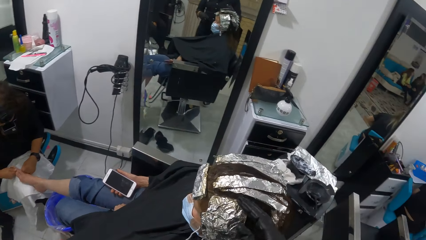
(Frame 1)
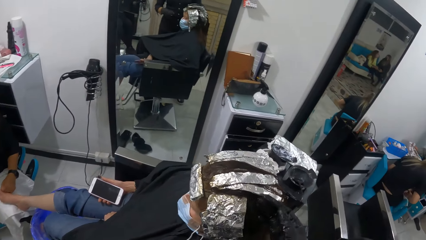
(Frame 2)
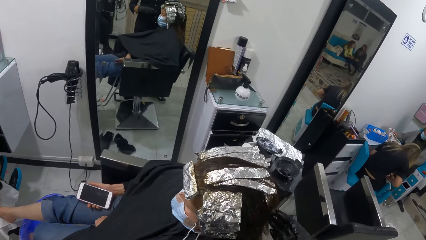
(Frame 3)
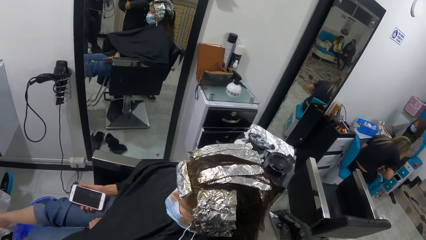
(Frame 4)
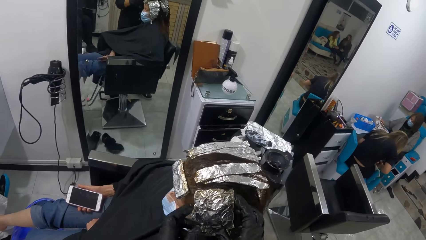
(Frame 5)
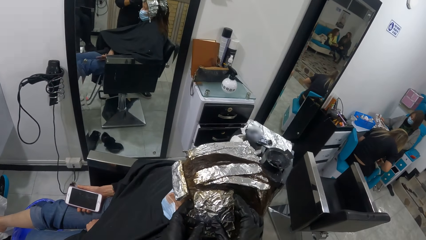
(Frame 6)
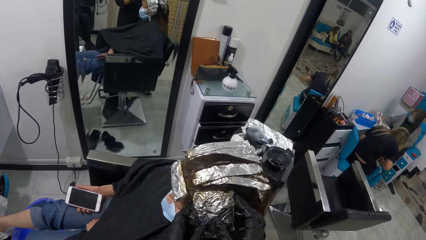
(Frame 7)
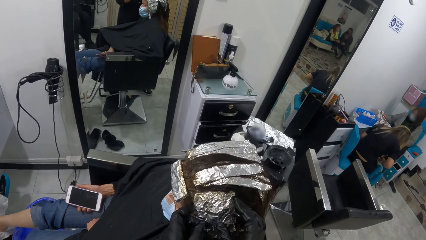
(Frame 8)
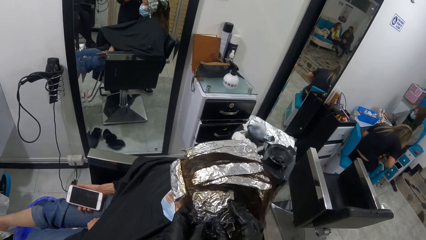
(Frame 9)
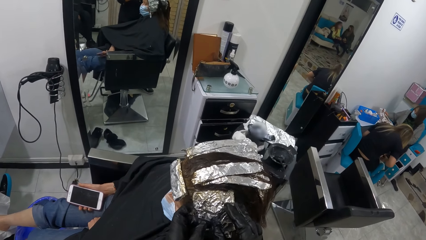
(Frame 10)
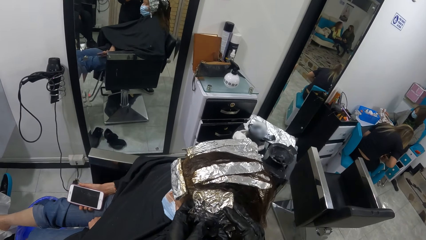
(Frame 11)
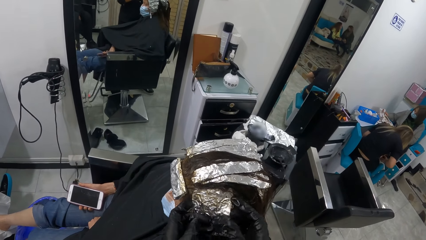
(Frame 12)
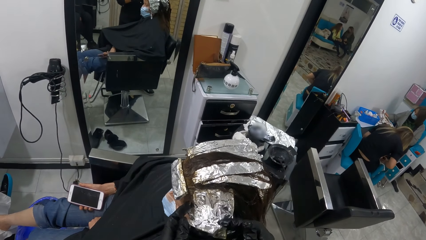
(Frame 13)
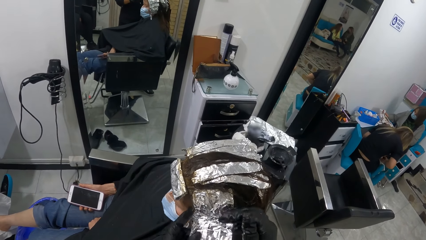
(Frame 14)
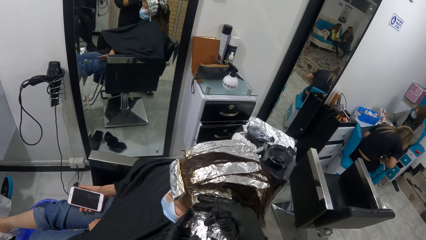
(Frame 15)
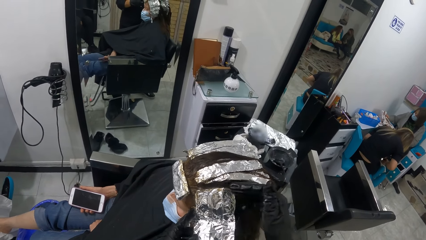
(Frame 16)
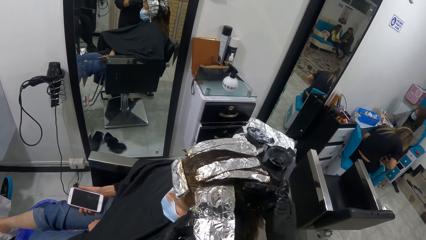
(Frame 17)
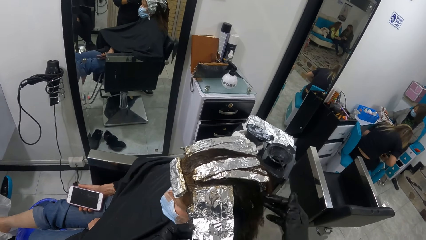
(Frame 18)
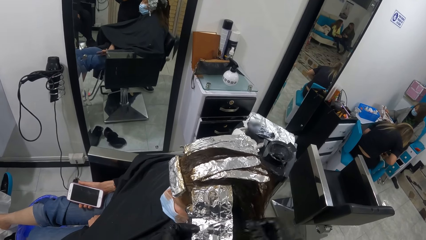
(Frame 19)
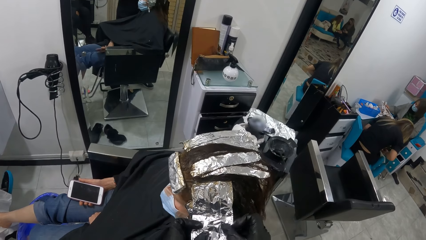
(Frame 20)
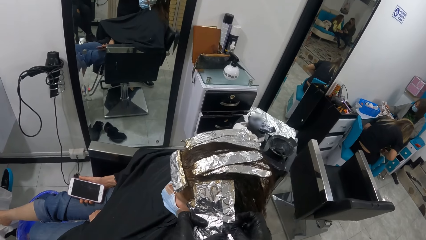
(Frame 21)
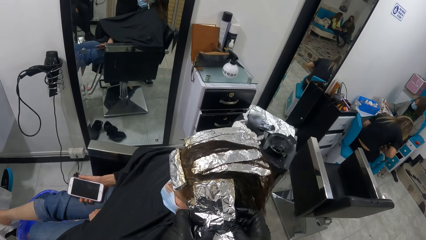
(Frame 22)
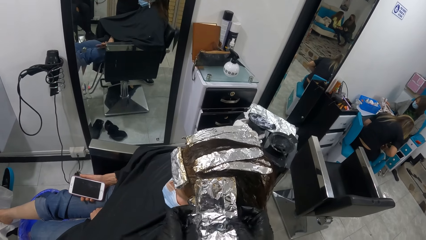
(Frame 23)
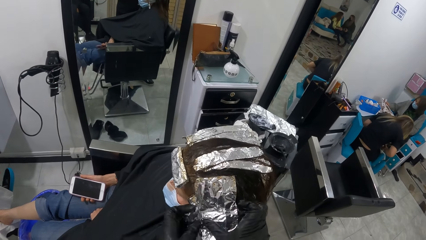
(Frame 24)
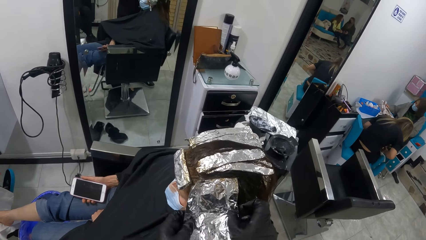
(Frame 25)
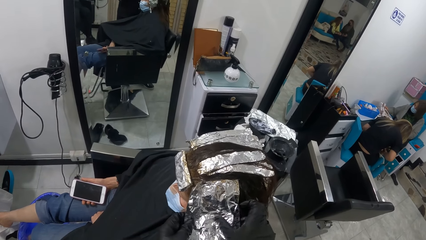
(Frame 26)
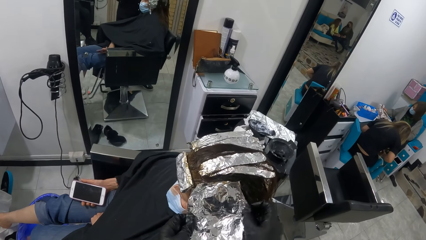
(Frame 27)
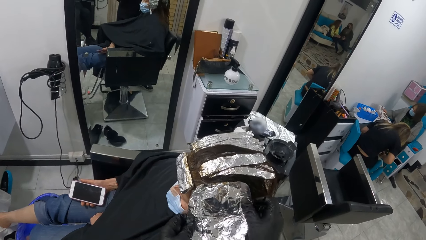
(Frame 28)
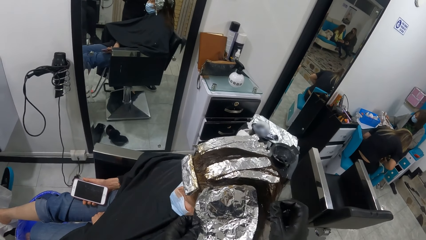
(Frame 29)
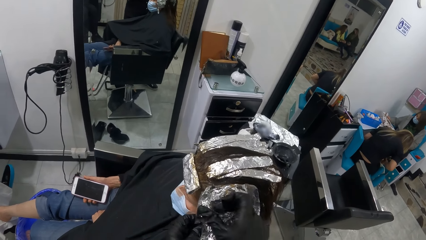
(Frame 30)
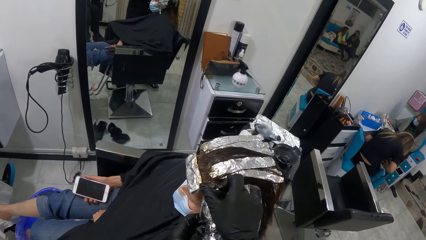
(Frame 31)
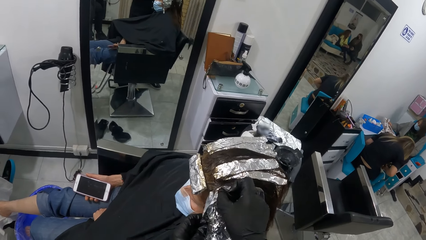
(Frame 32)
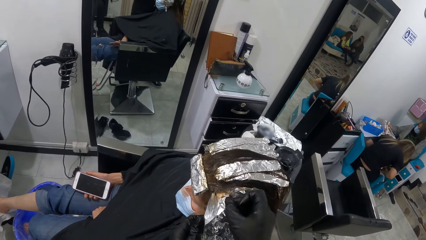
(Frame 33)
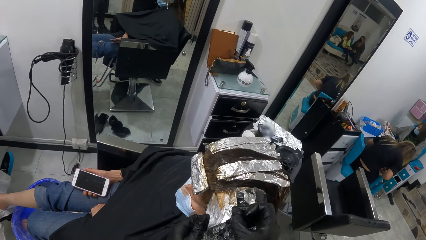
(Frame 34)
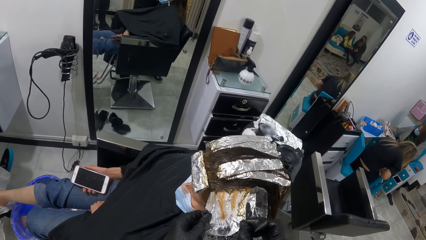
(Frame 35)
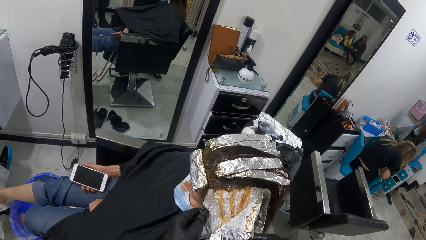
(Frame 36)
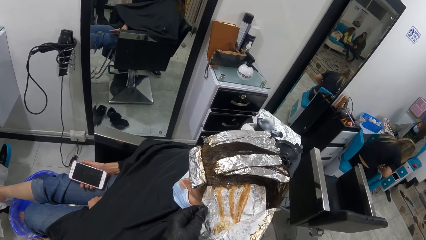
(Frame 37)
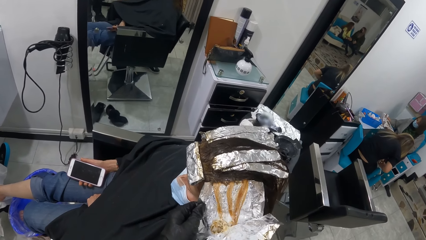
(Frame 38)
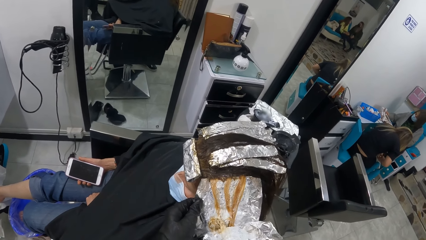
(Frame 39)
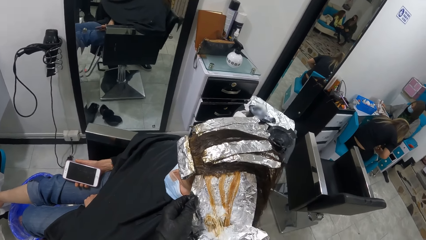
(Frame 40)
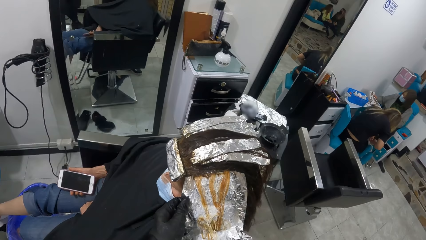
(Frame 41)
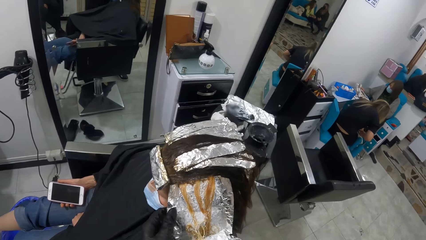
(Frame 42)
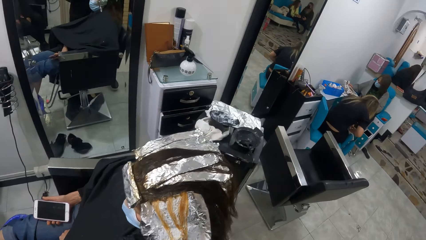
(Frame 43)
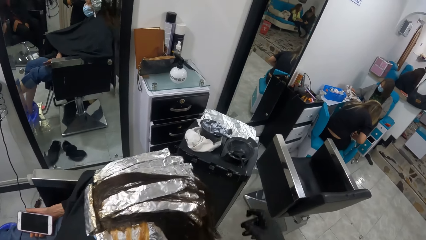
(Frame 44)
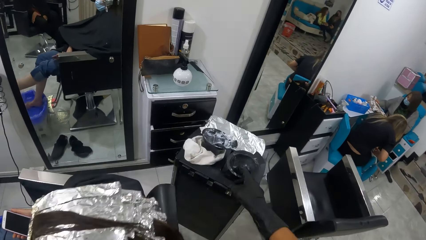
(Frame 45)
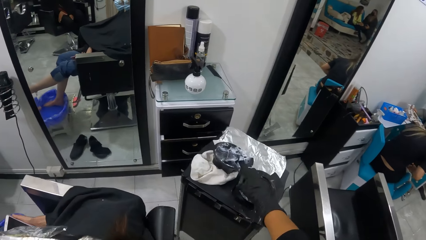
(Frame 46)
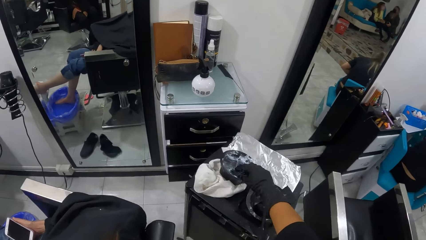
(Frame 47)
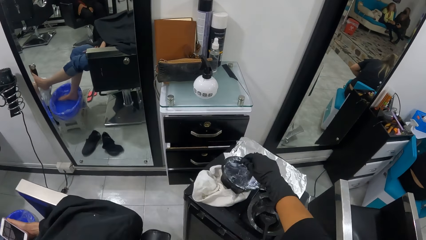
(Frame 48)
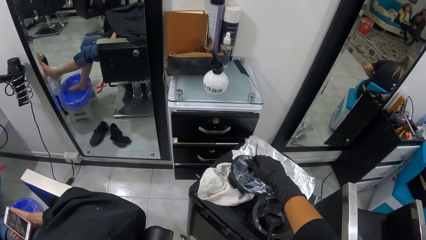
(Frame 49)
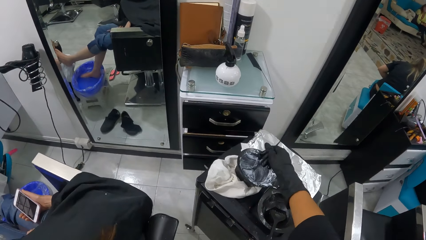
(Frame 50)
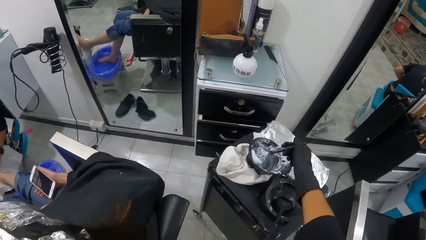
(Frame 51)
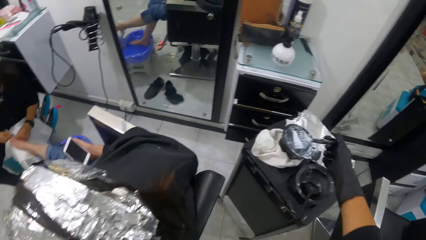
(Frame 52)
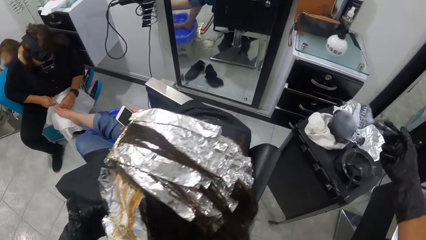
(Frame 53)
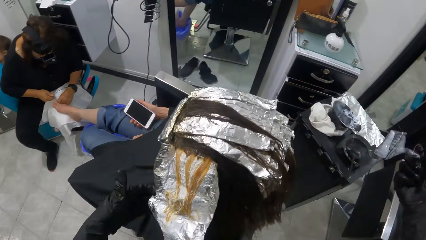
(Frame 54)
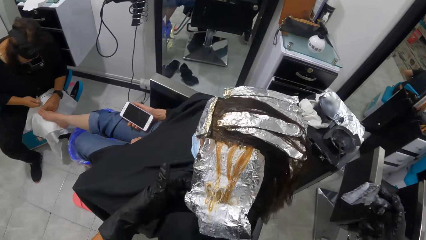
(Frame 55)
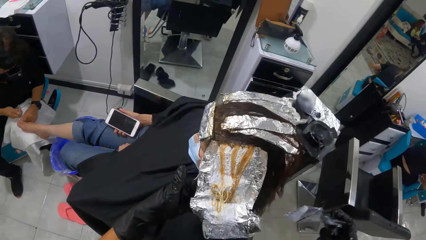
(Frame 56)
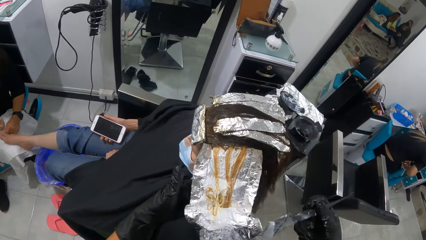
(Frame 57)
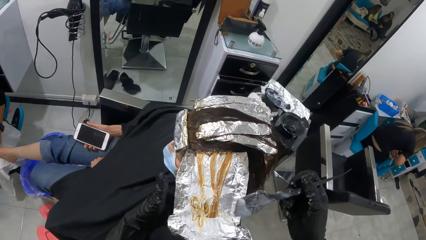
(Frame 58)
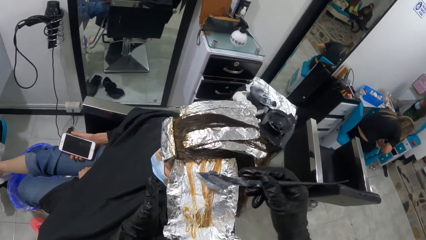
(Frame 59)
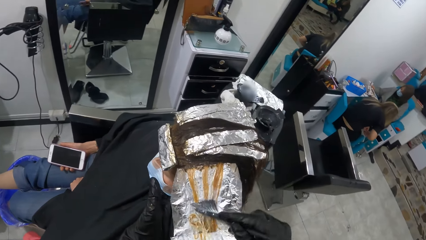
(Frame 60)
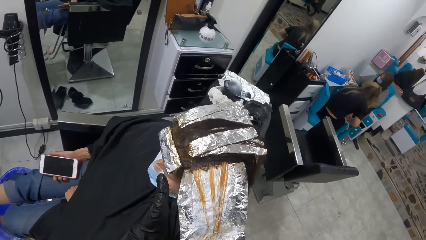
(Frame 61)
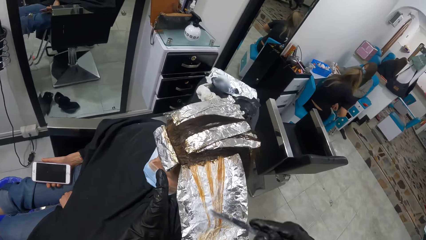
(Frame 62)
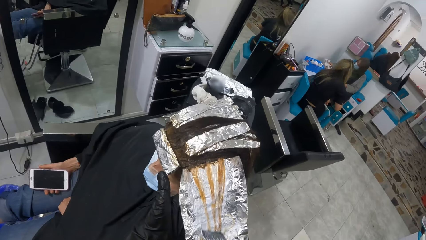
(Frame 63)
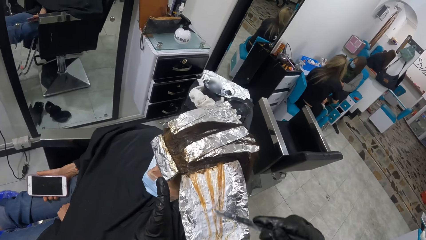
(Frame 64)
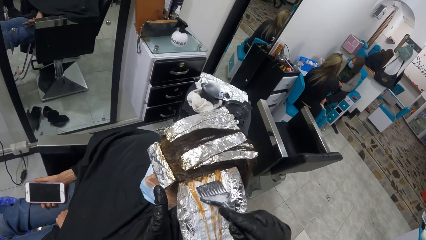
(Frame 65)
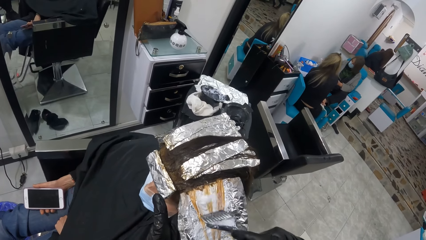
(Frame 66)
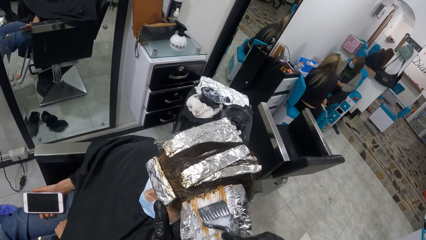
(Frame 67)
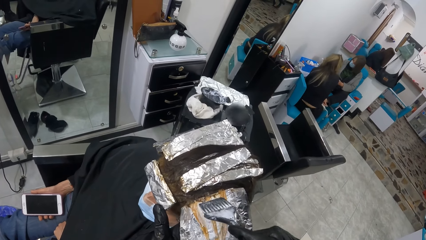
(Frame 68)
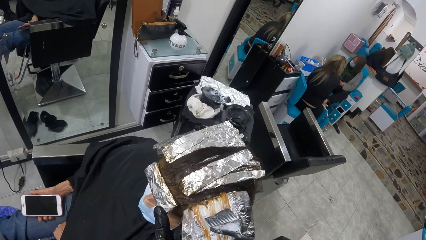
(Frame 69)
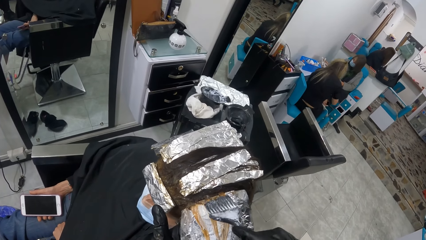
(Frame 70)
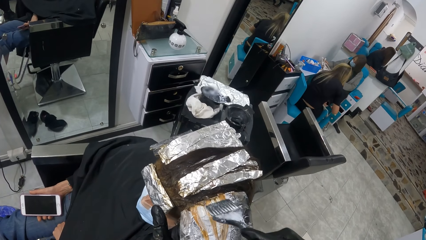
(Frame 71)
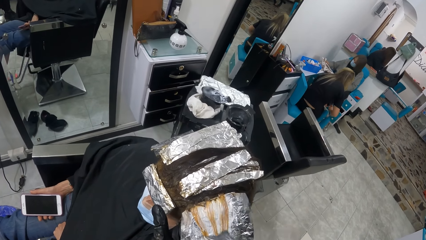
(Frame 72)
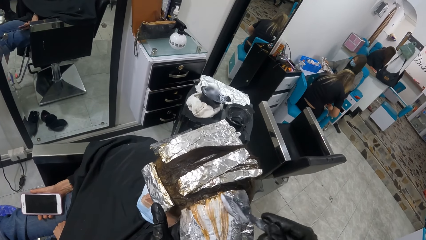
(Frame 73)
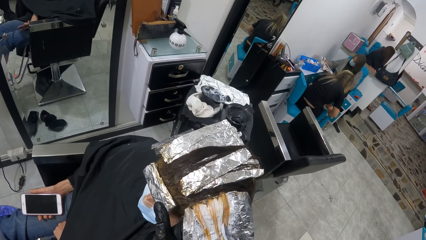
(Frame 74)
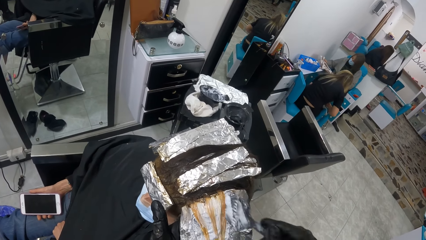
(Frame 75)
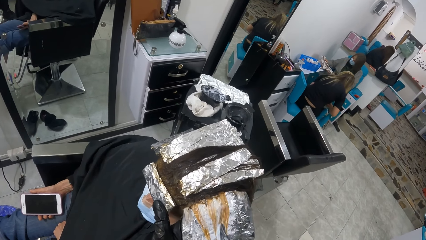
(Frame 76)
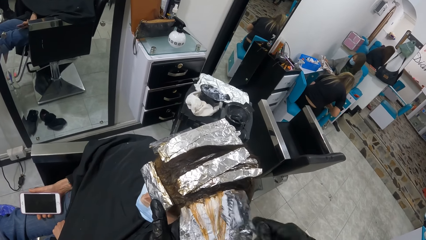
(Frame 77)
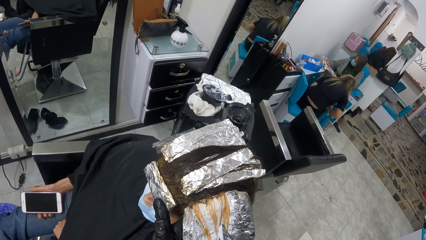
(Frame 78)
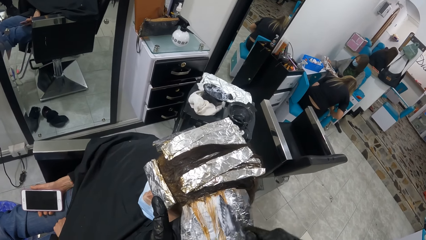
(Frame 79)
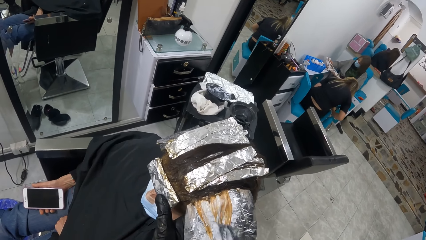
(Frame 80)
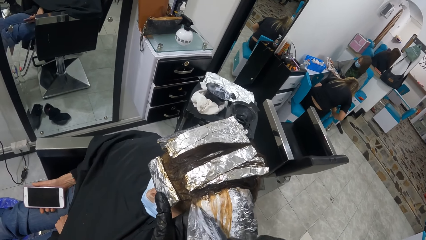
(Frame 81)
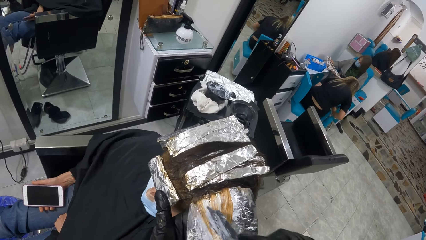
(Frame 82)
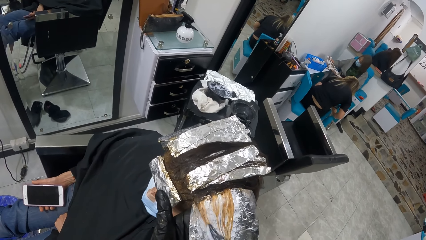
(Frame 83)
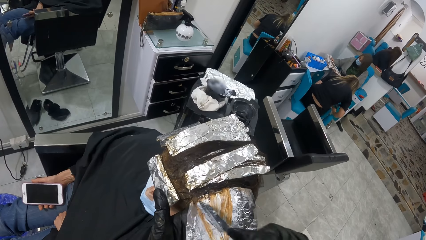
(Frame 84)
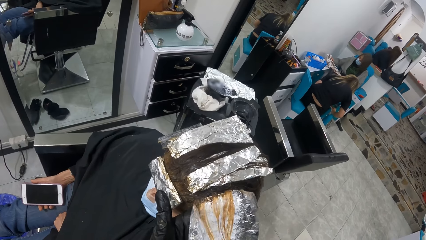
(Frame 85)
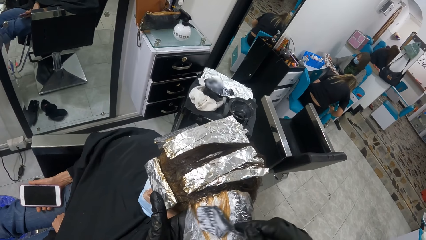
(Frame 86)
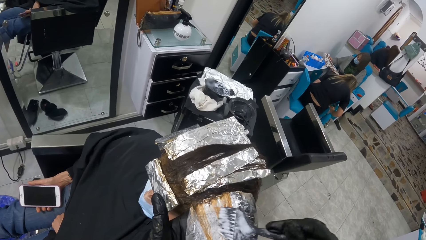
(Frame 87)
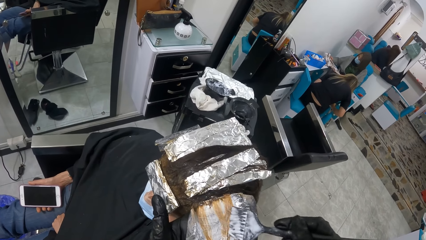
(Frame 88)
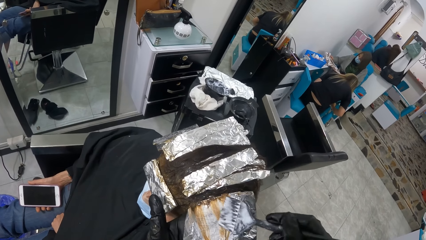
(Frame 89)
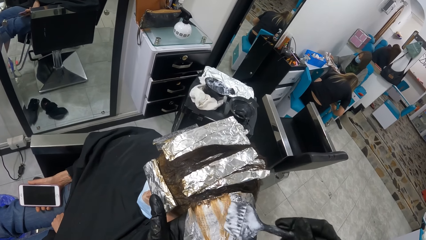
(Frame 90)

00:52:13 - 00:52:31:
The camera wearer touches the woman's hair. She unfolds a foil on the woman's hair with both hands. She touches the foil on the woman's hair. She touches the woman's hair. She unfolds the foil on the woman's hair. She pulls the foil on the woman's hair. She unfolds the foil on the woman's hair. She makes a step. She picks the brush from the highlighter bowl with her right hand. She scoops dye from the bowl. She moves the right hand. She makes a step. She holds the foil with her left hand. She lifts the foil. She brushes hair highlighter on the brush in her right hand onto the woman's hair.
